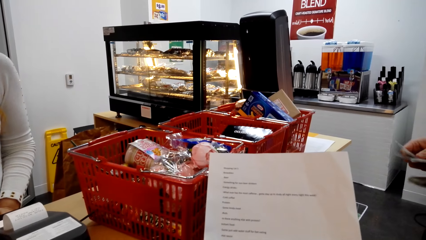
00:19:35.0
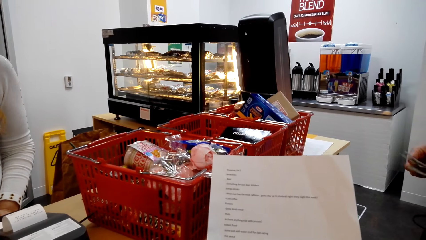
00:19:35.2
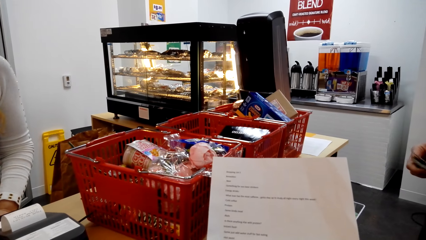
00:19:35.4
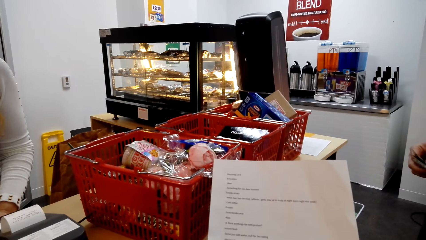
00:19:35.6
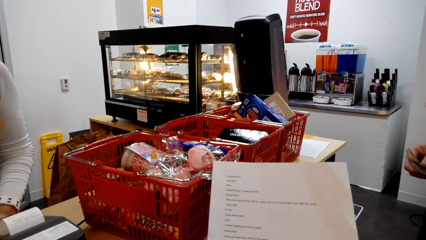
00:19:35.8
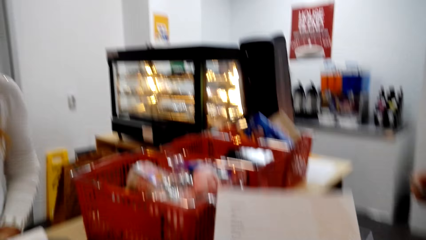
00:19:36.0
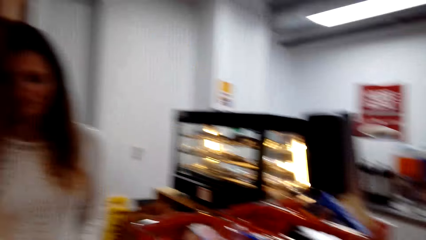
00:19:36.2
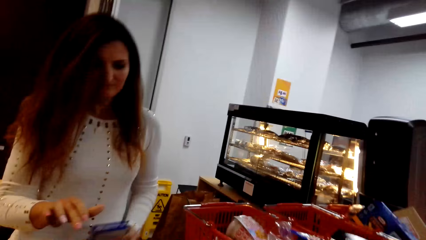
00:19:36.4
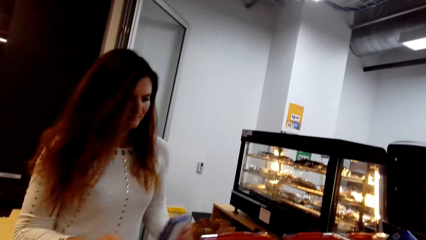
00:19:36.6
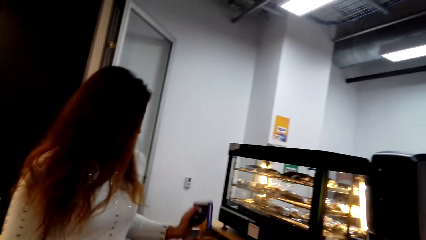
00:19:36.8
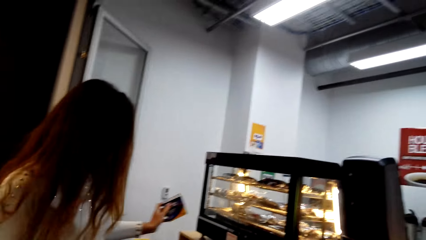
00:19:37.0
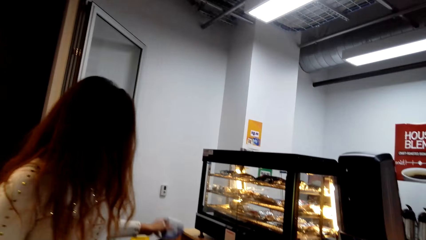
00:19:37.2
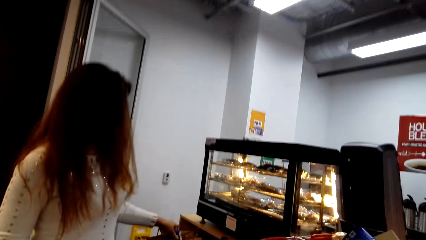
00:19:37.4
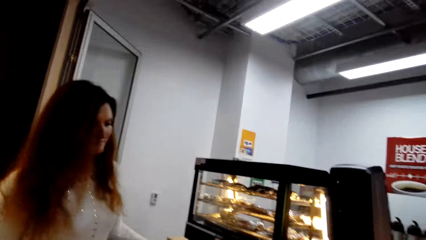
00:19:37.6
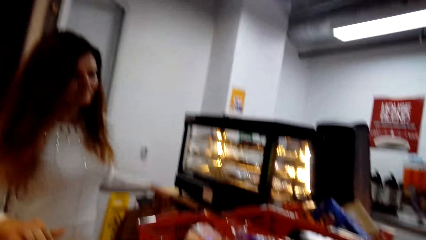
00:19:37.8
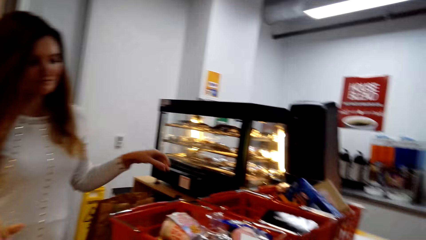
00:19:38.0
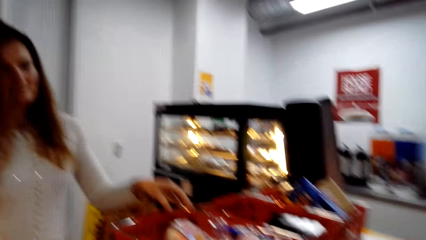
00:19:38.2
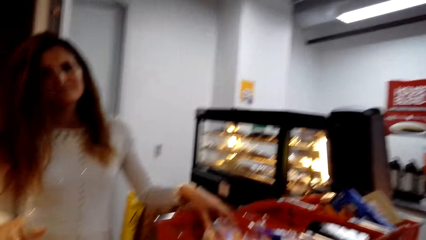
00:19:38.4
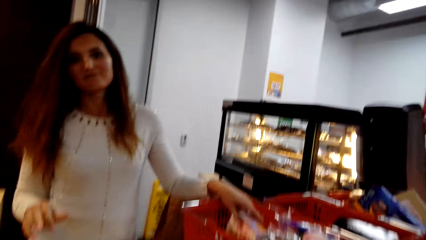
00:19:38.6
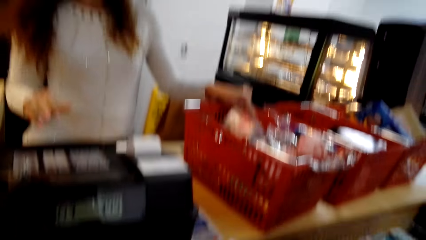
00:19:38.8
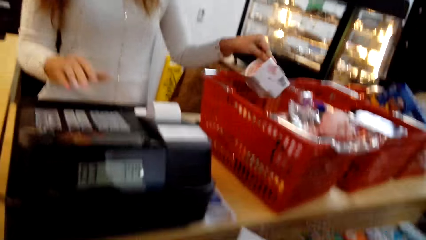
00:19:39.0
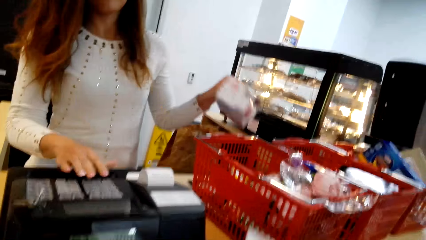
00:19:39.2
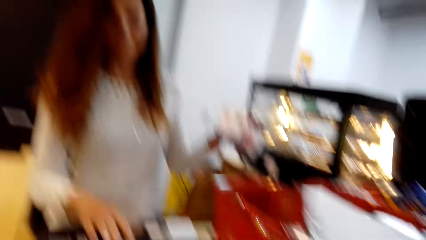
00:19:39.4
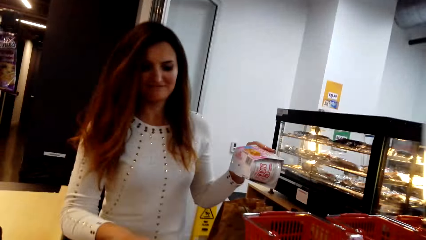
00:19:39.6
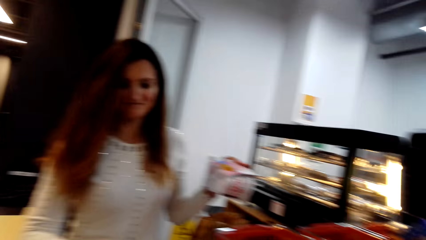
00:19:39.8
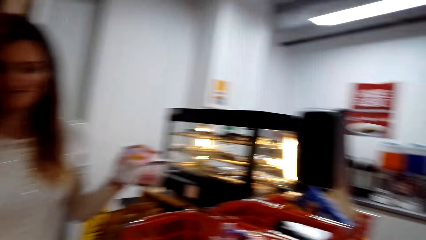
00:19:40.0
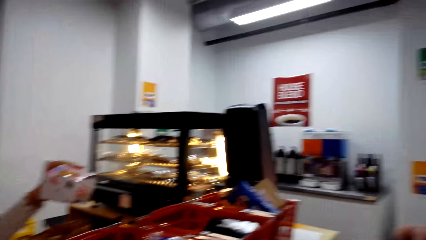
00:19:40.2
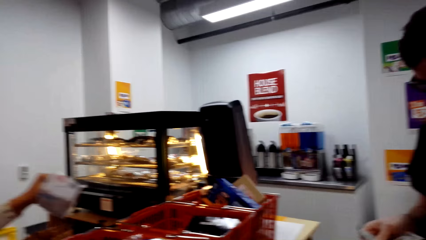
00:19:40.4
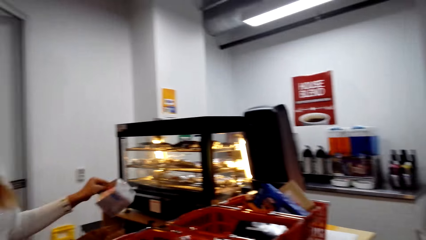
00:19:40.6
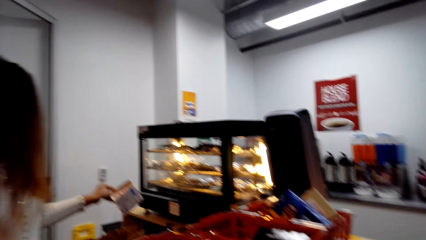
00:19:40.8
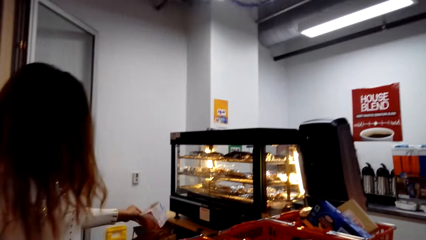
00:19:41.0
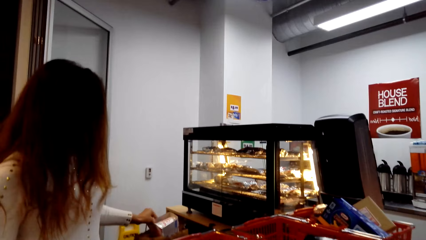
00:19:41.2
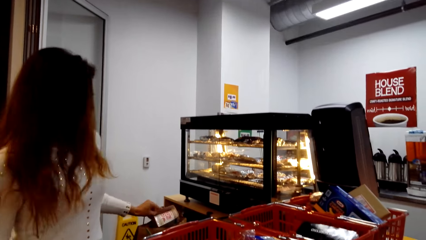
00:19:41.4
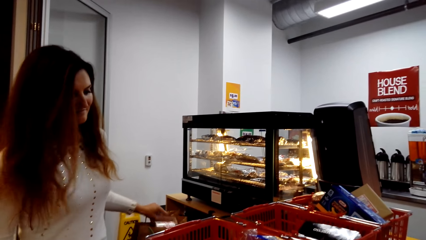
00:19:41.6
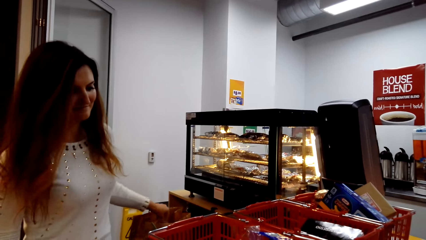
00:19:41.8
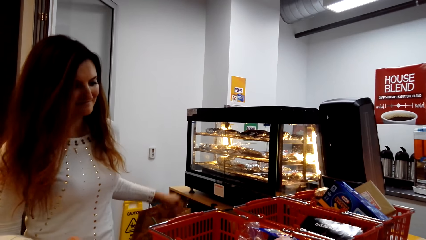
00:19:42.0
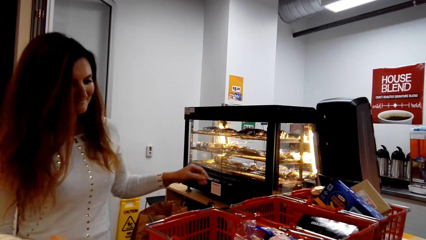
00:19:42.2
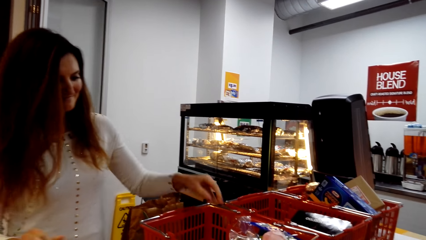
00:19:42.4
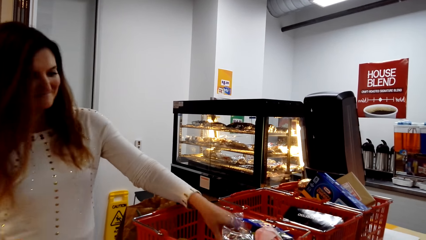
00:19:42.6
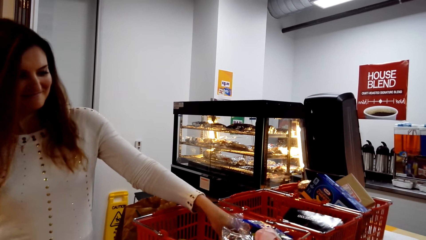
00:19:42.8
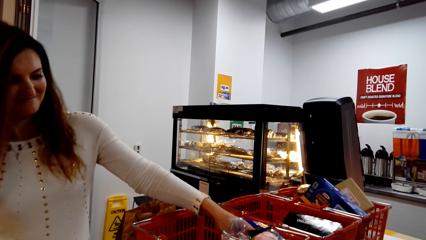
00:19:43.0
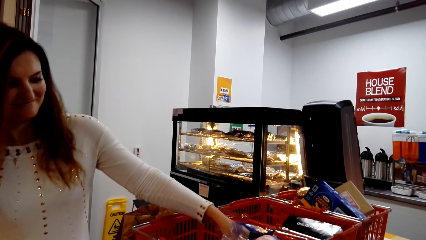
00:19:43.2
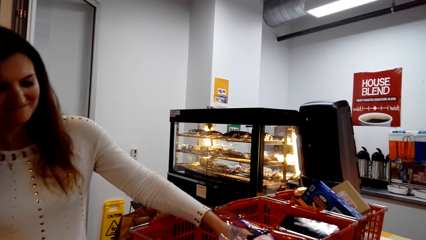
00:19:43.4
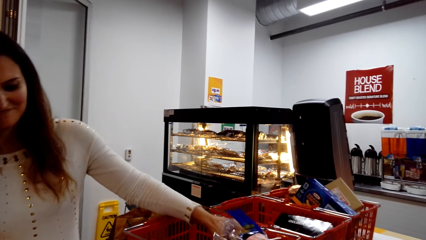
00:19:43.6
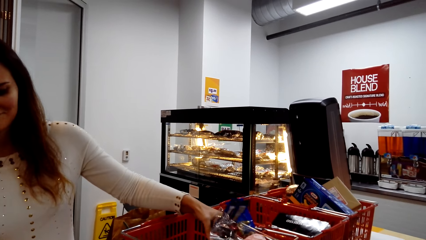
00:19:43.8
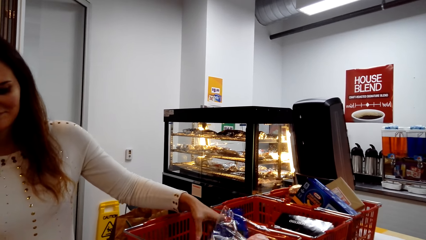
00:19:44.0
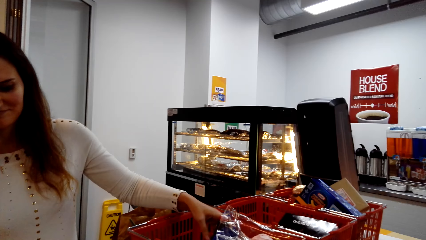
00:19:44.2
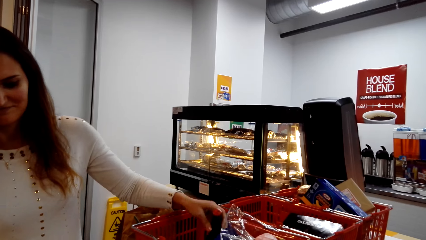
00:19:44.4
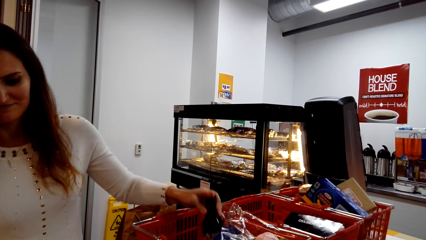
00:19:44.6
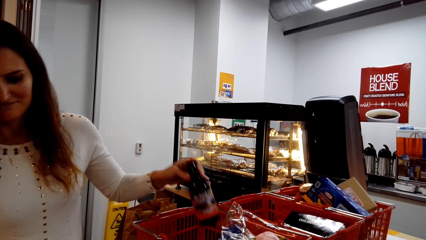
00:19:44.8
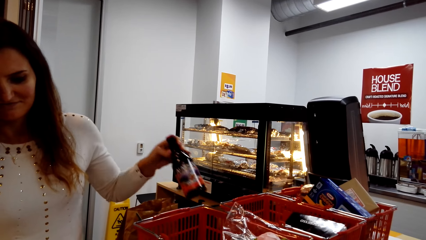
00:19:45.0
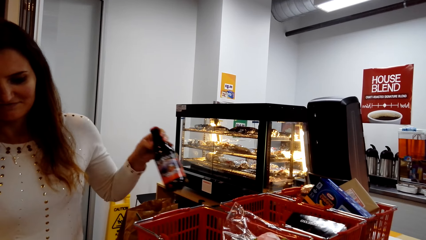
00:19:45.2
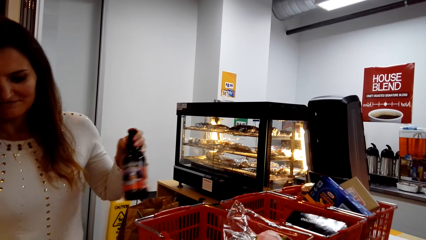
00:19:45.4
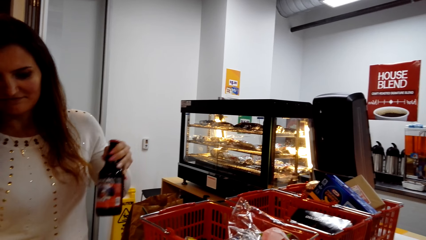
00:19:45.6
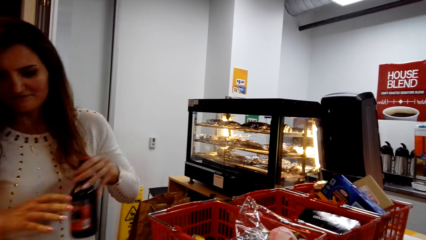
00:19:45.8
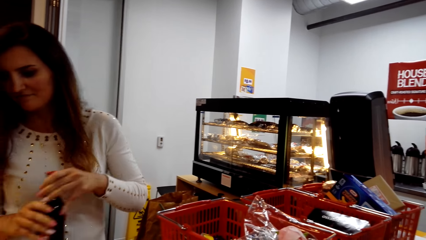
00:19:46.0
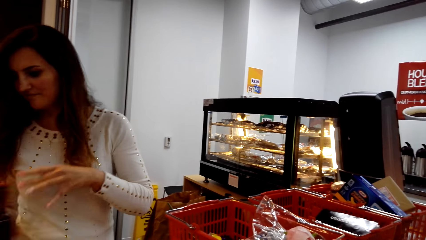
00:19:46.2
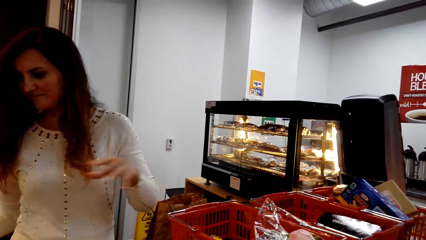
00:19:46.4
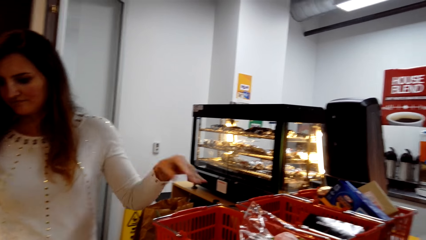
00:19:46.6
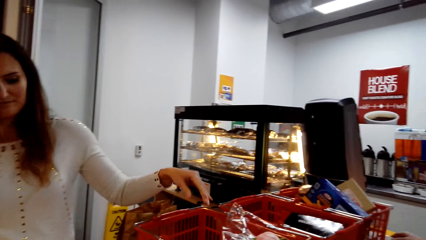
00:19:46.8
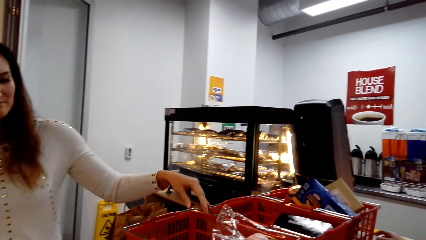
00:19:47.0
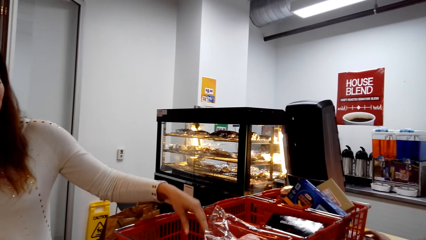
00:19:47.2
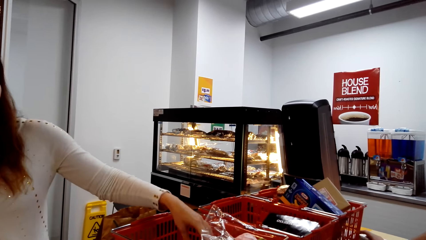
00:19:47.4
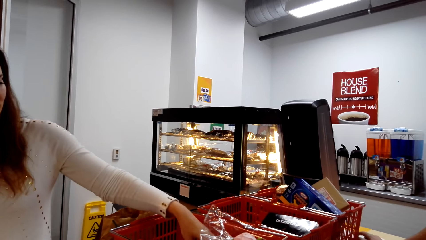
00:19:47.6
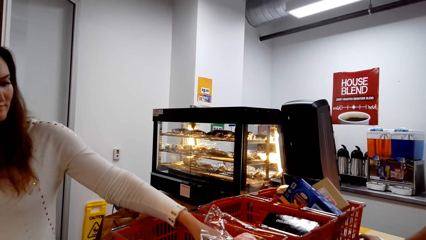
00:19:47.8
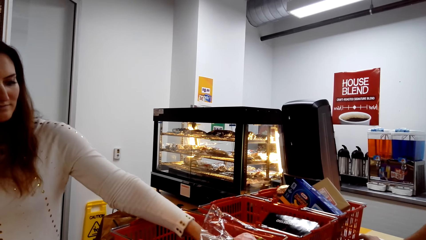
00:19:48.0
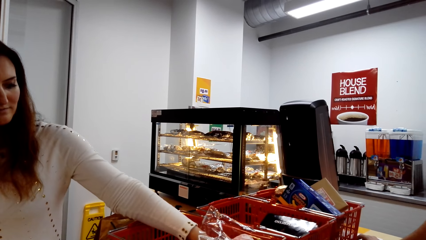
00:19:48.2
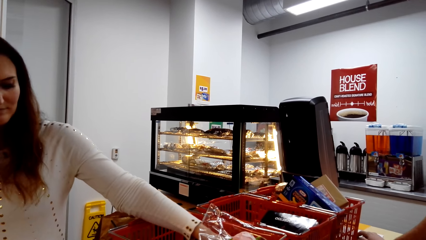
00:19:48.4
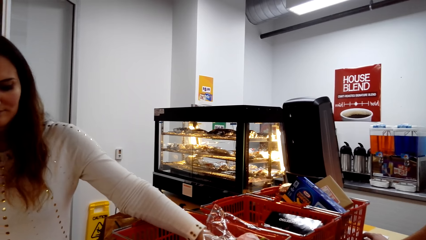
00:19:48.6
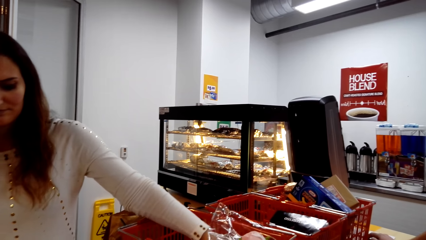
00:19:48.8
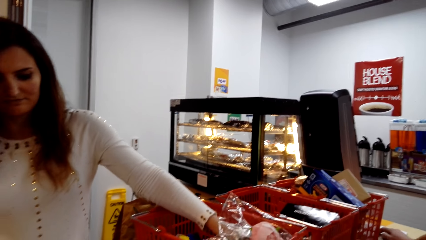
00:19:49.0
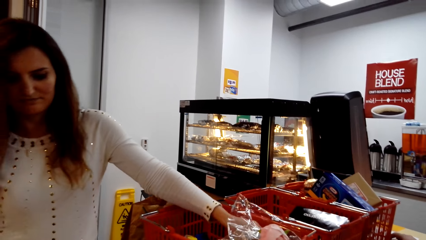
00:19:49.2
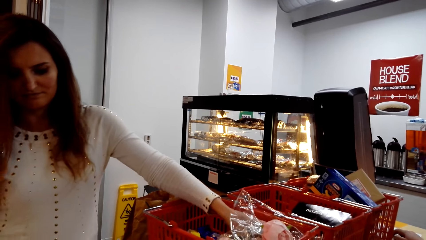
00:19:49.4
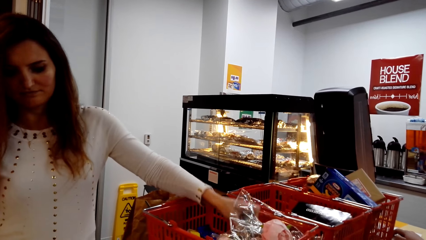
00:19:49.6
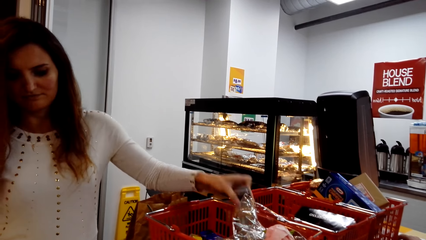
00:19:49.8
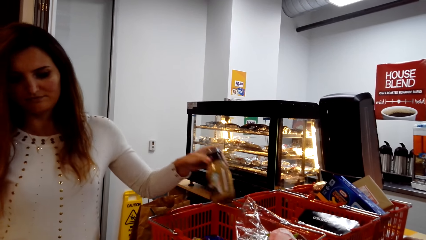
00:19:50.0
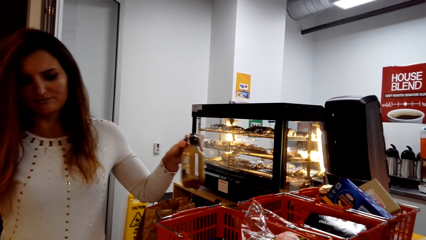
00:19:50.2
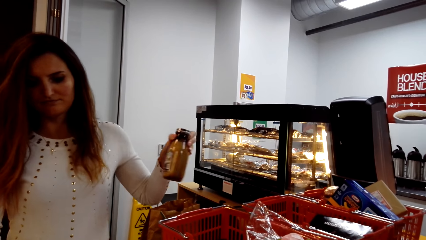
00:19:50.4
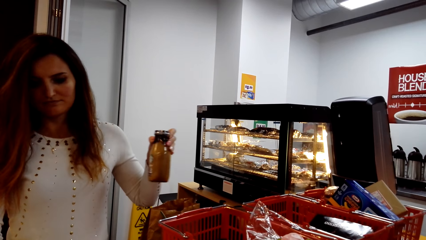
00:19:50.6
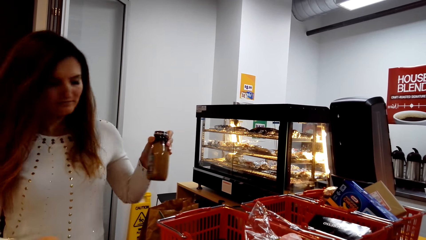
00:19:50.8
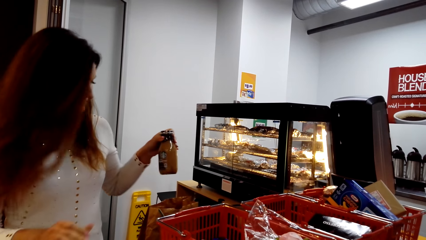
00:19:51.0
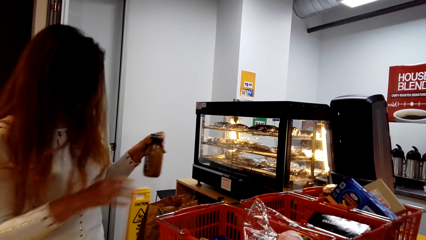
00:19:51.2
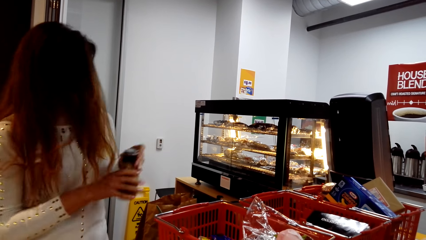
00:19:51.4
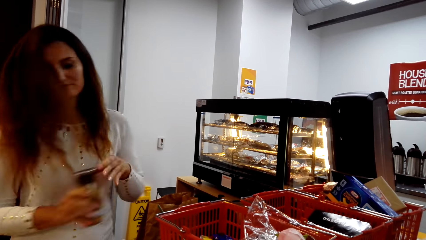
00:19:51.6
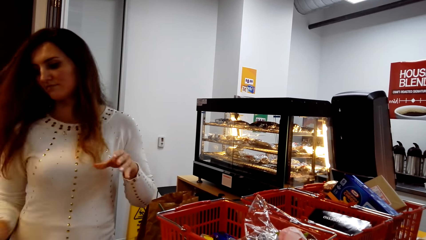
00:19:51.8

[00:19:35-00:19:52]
The camera wearer holds a paper and reads the paper. A lady puts the box aside, takes a packet, and puts the packet away. The lady takes a bottle. The lady takes another bottle.
